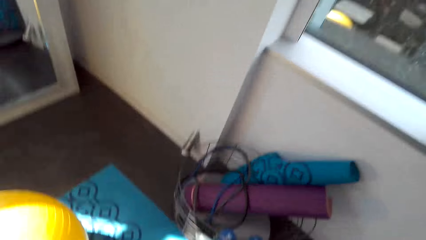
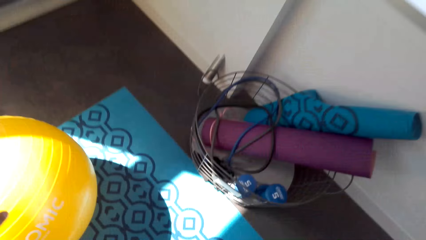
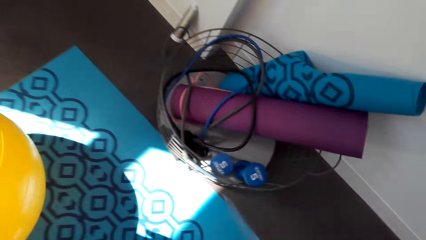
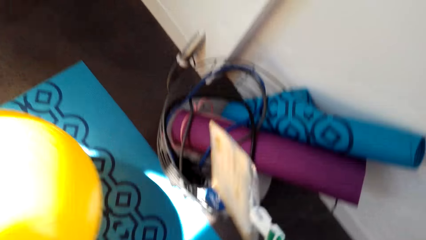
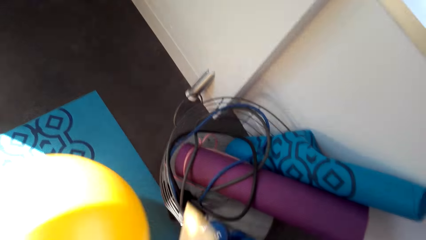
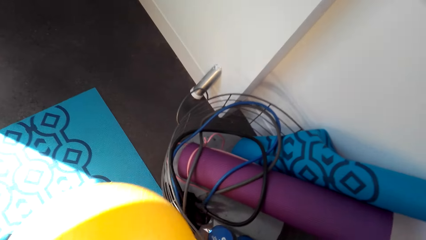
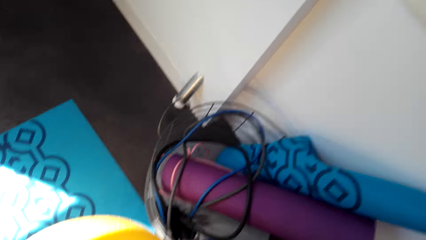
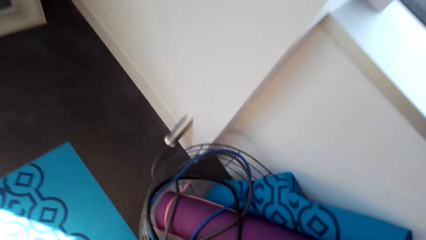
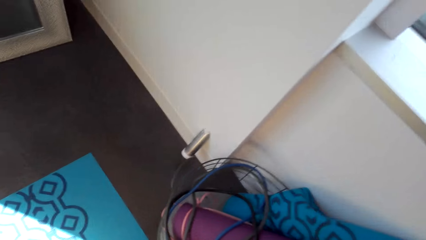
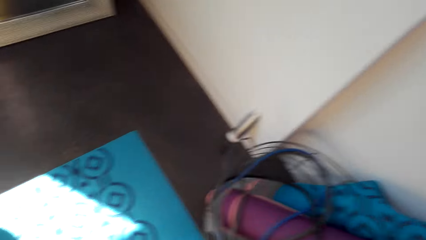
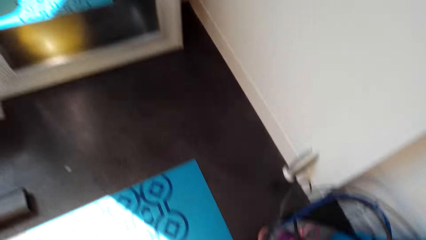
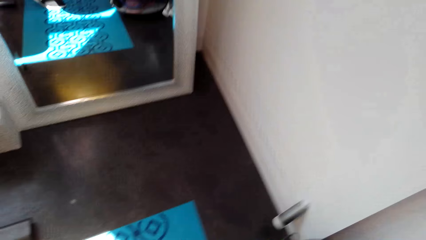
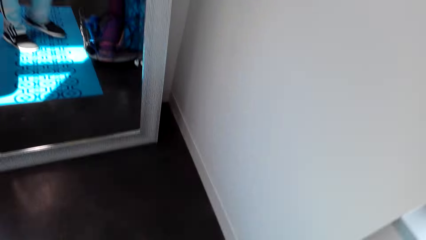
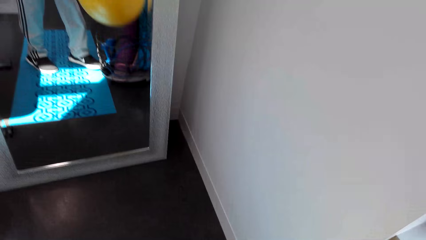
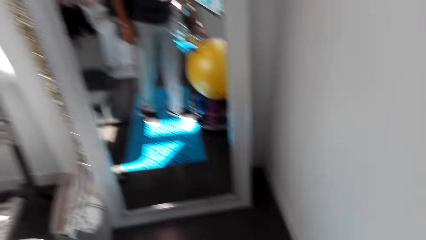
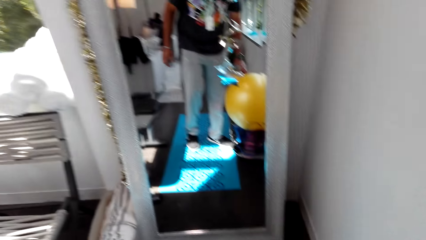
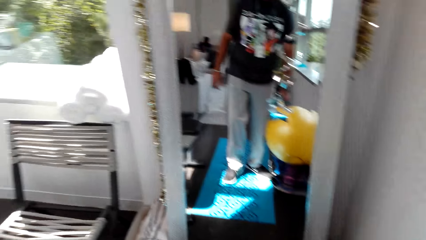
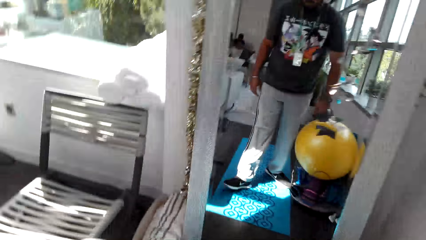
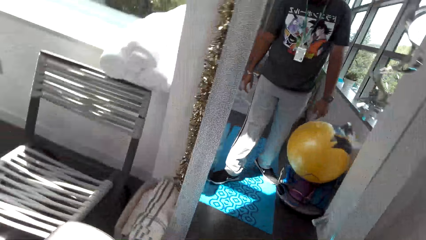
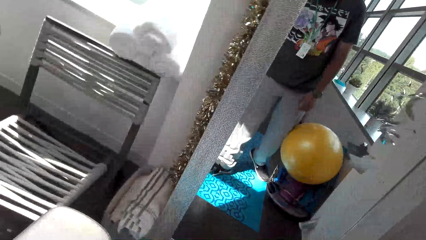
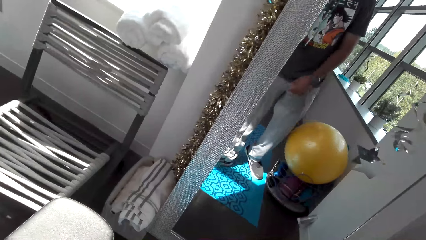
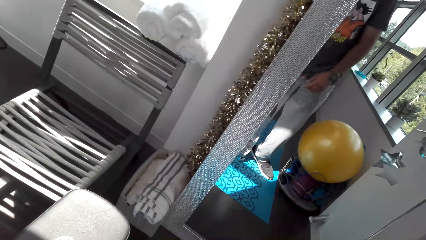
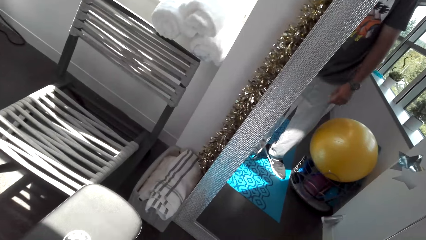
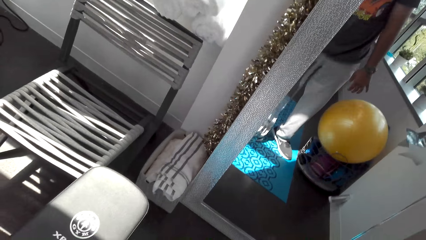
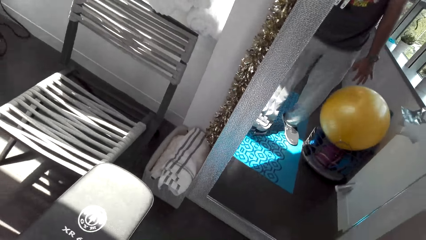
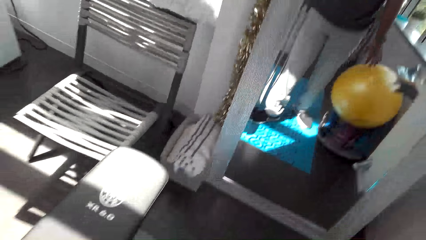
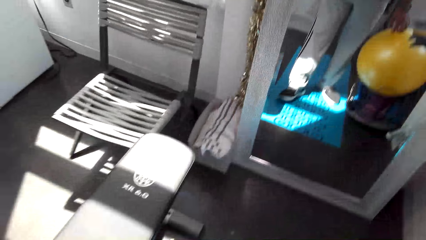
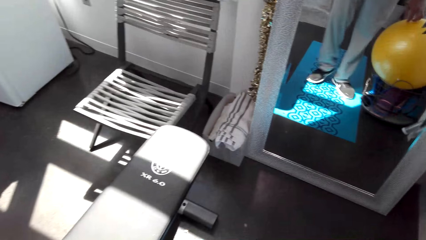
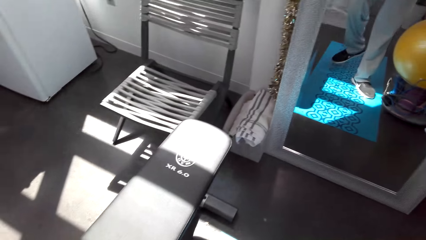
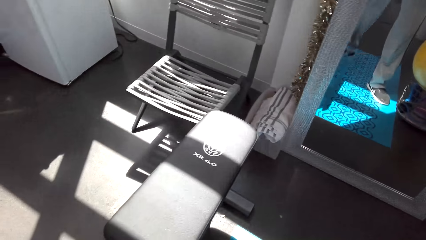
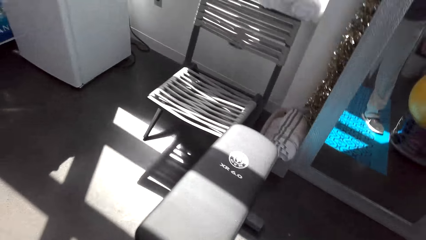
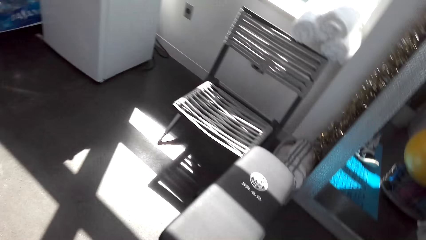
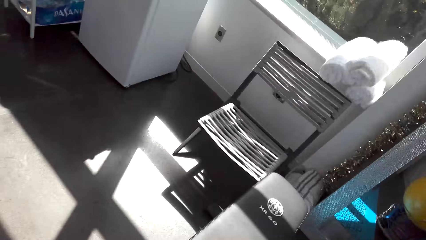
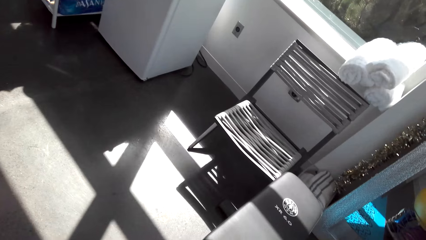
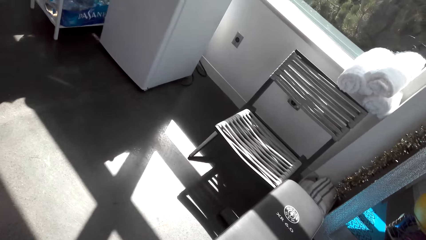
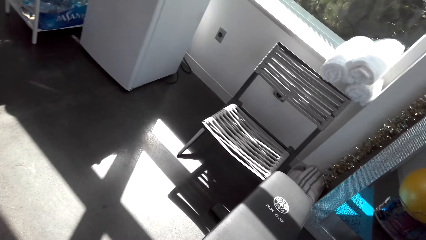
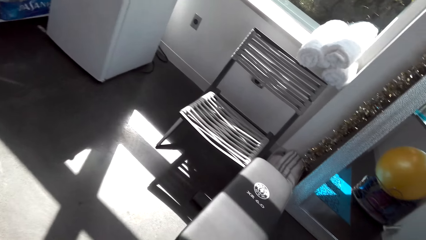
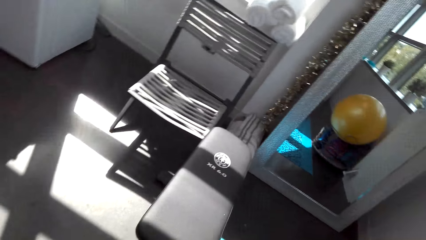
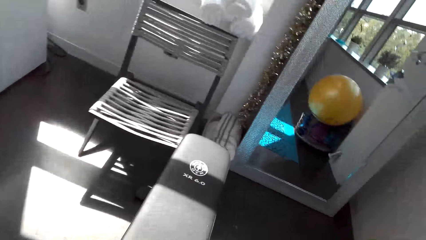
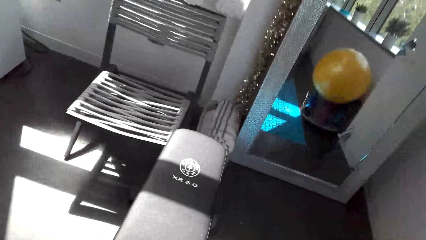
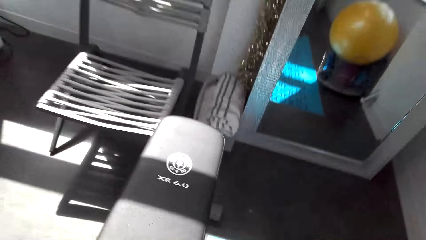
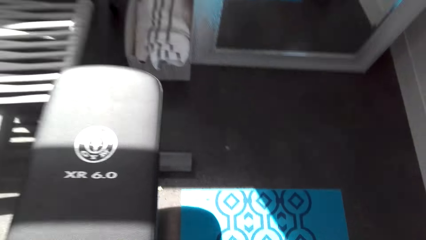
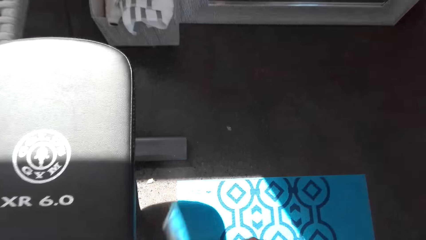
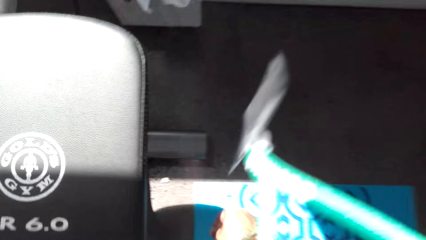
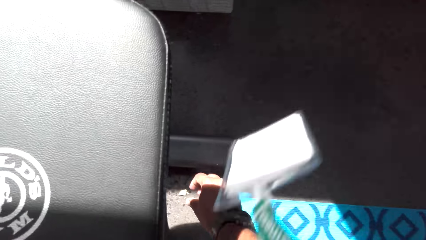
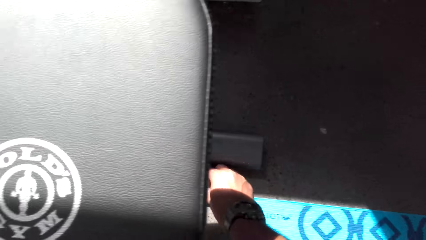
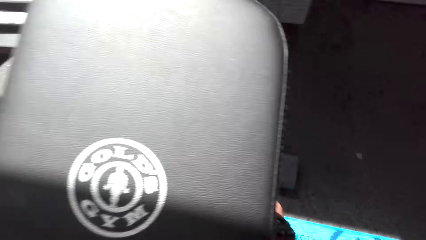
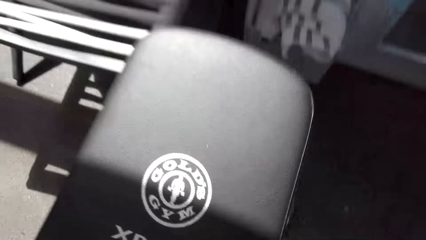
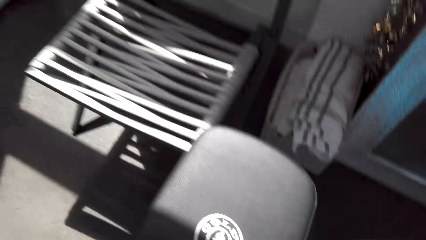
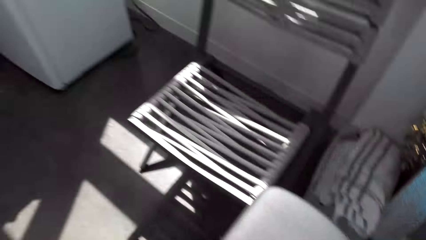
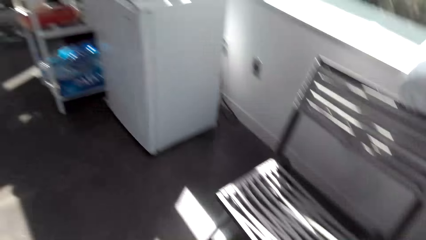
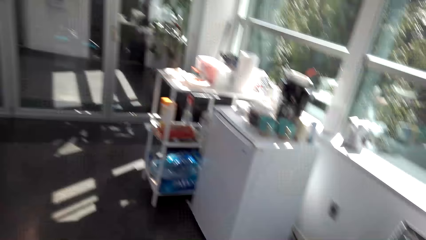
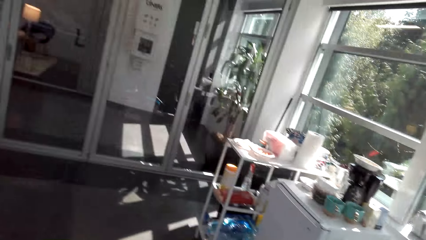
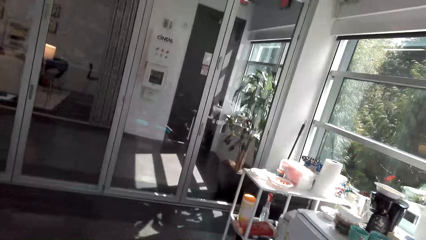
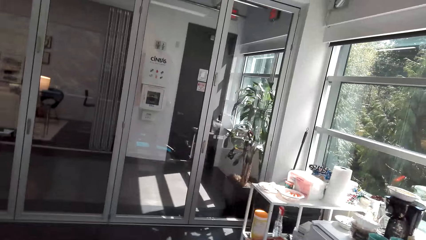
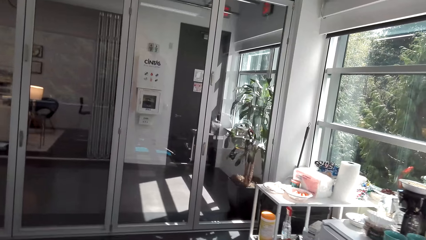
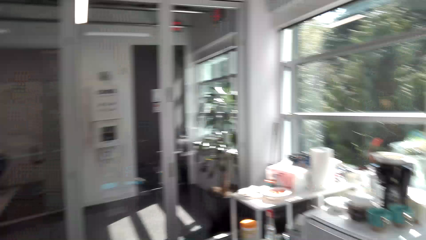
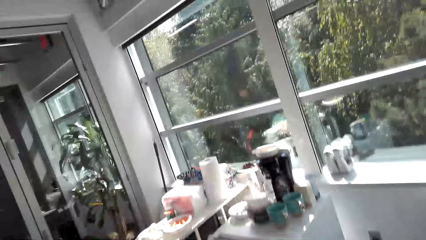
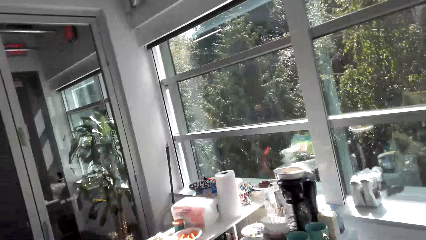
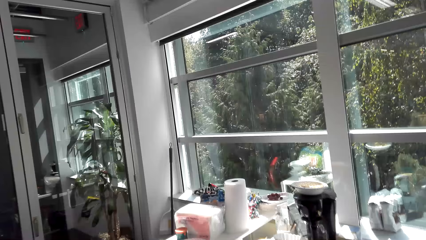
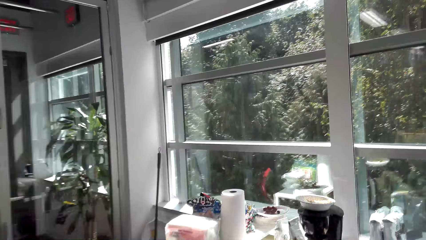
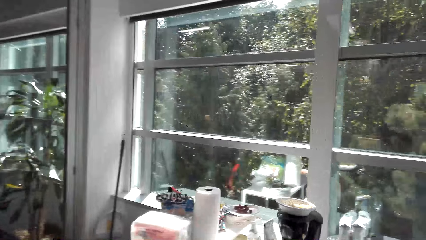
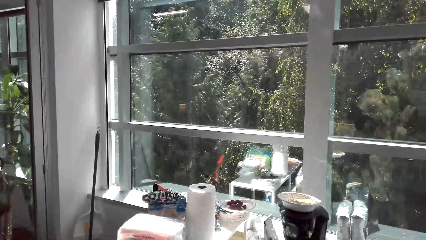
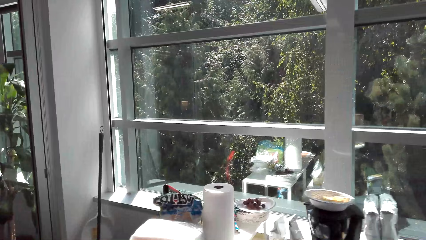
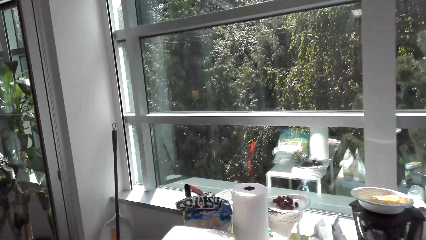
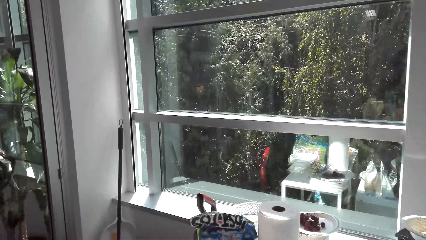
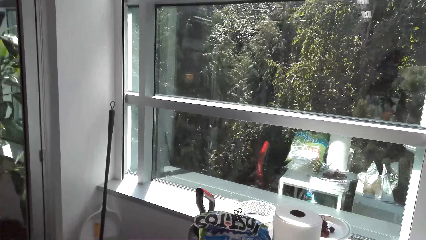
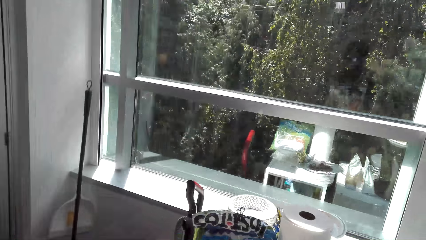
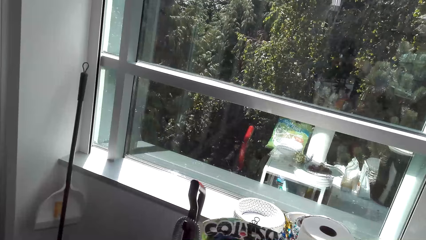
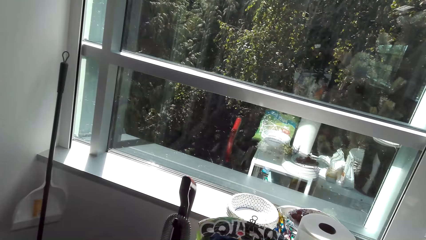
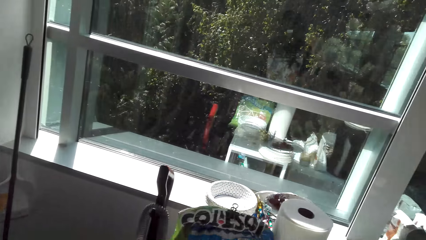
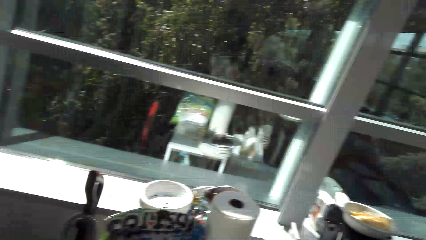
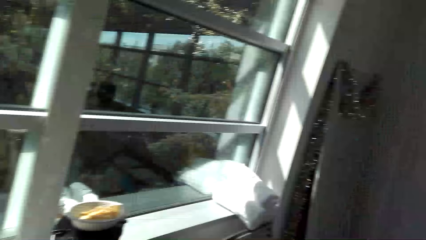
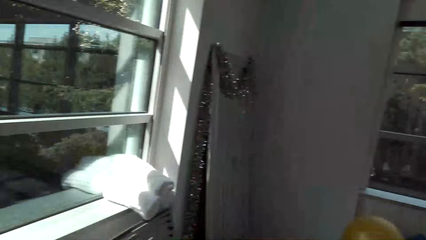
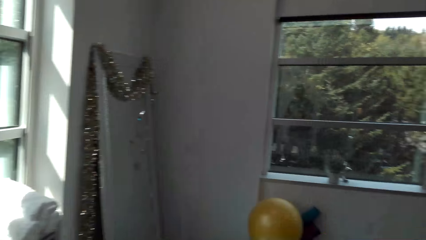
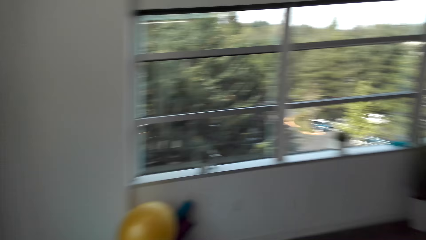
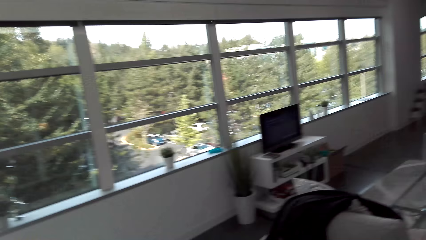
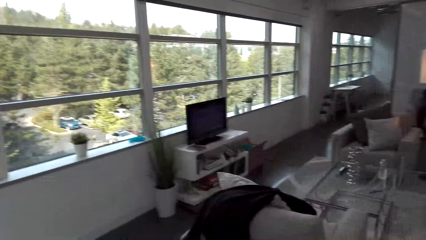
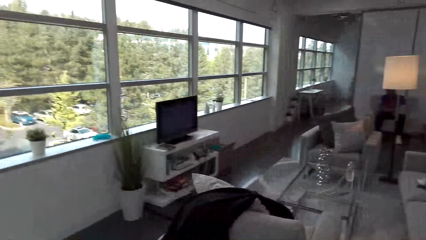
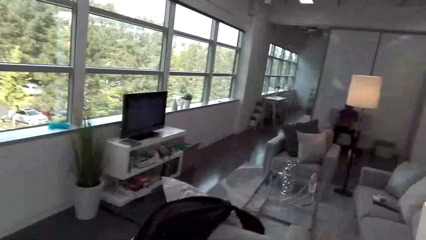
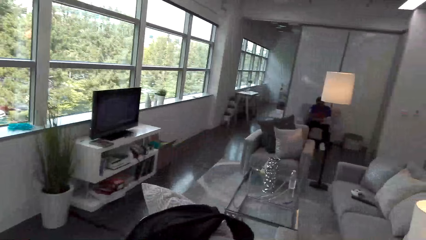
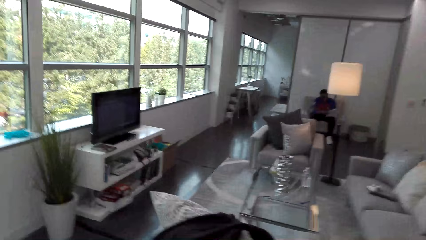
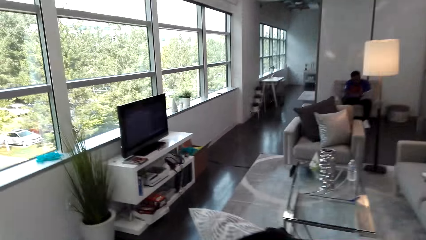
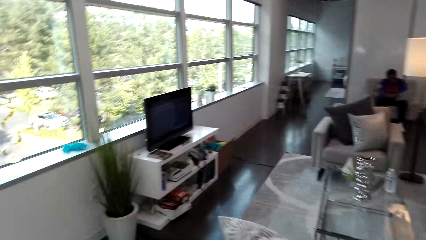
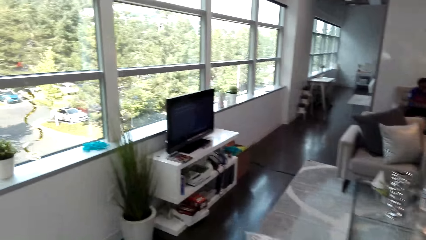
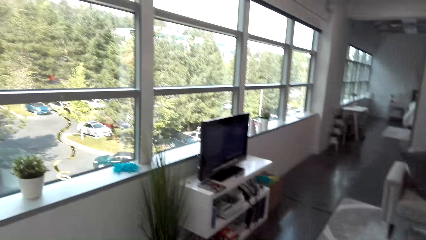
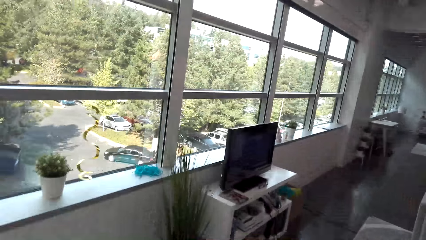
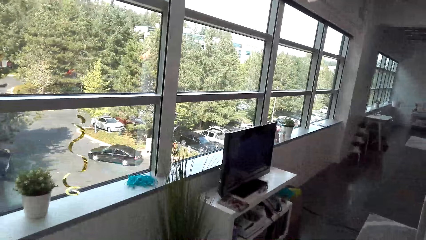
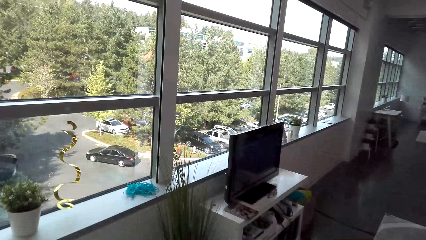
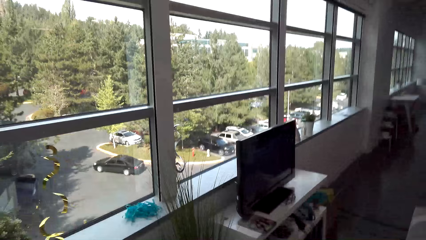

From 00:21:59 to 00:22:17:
The camera wearer picks up the gym ball. They put the gym ball on the gym tools holder. They look around. They pick up something from the floor. They walk to the dust bin. They turn. They walk to the window.
